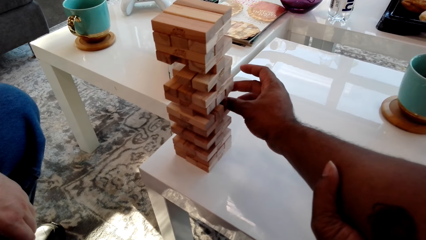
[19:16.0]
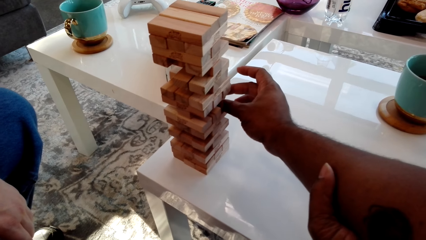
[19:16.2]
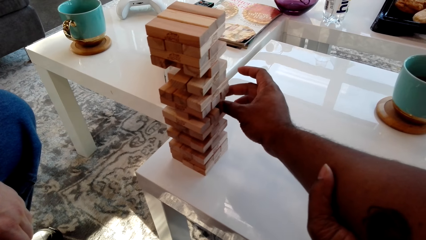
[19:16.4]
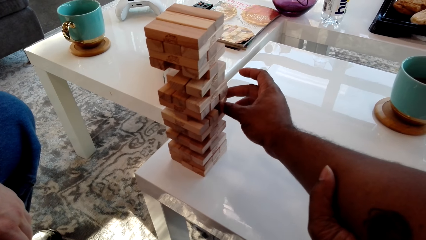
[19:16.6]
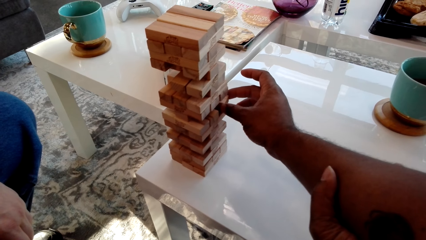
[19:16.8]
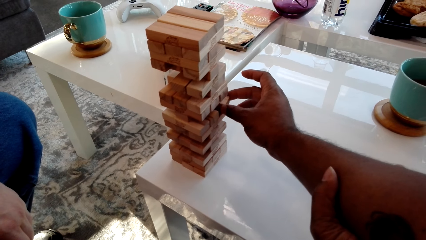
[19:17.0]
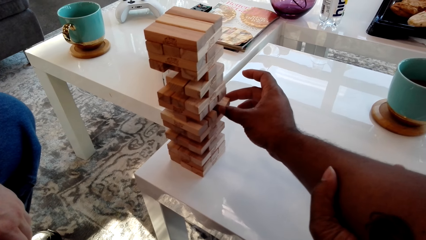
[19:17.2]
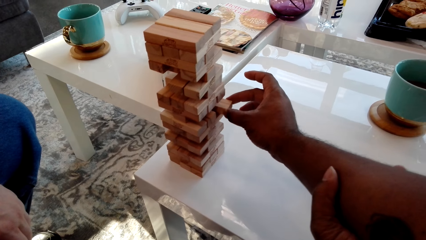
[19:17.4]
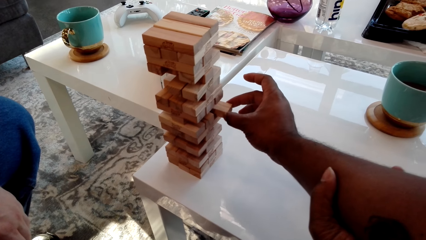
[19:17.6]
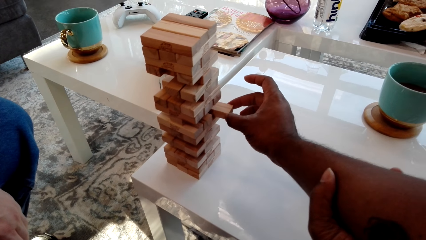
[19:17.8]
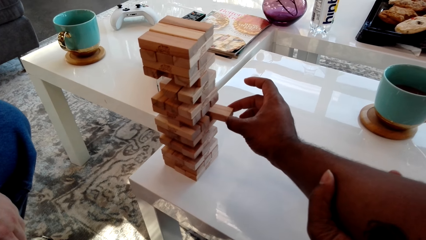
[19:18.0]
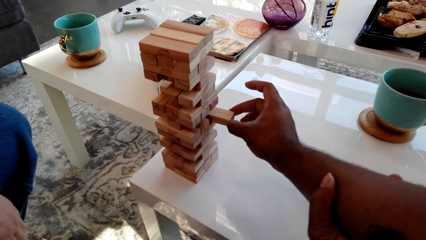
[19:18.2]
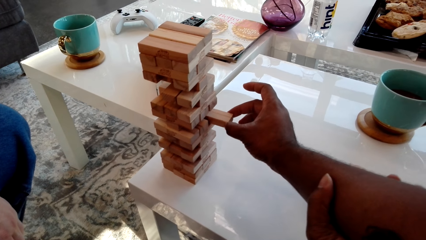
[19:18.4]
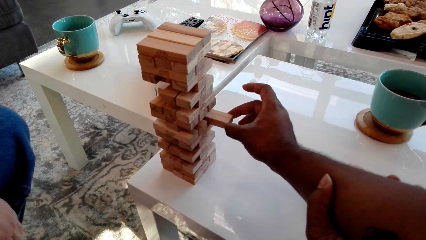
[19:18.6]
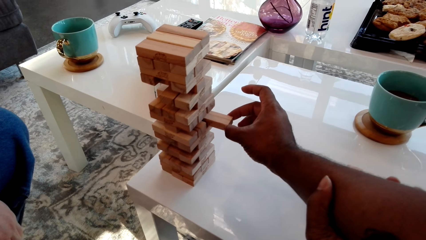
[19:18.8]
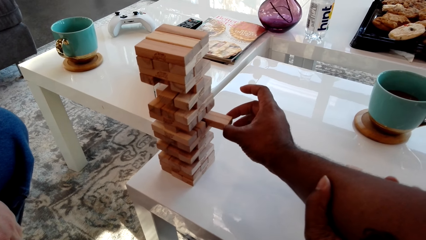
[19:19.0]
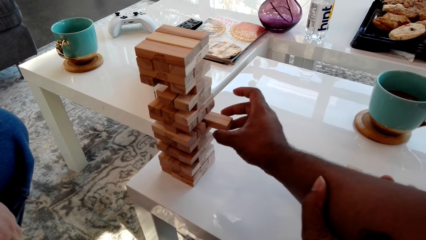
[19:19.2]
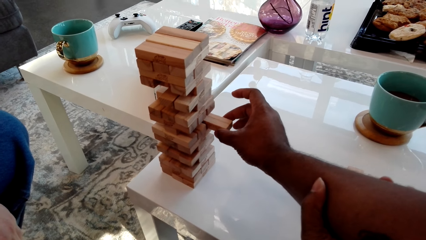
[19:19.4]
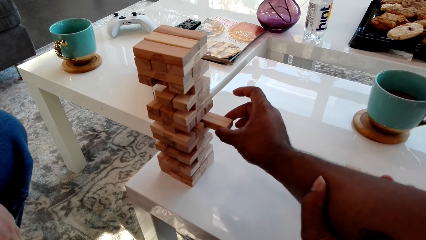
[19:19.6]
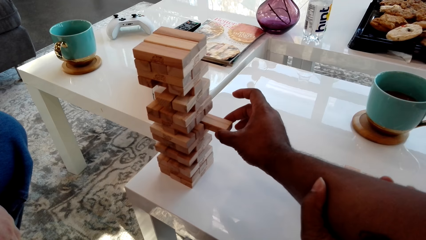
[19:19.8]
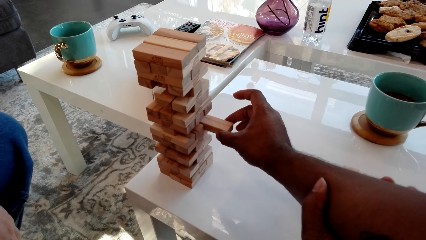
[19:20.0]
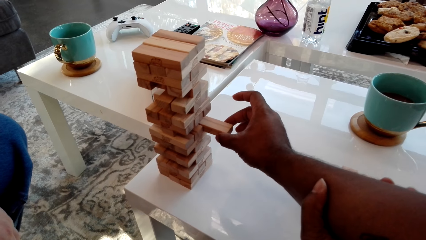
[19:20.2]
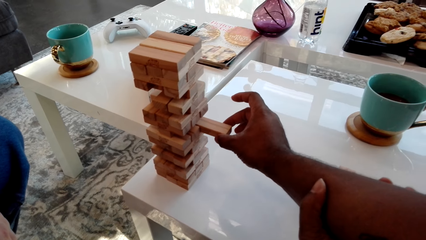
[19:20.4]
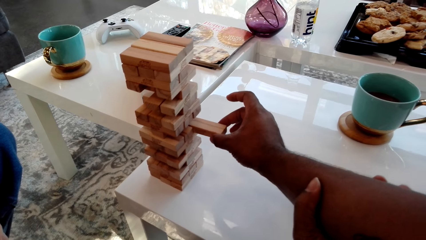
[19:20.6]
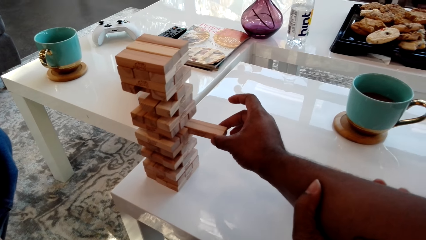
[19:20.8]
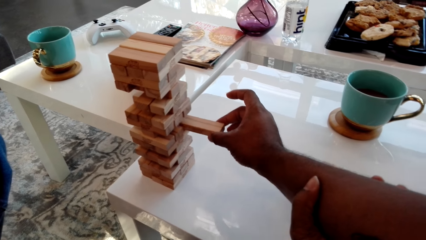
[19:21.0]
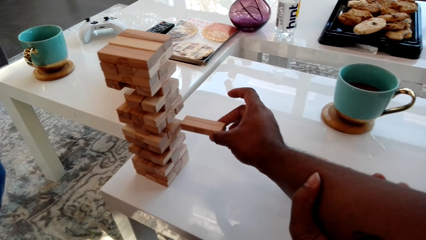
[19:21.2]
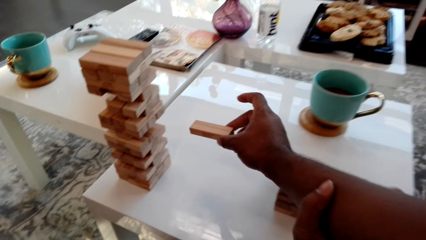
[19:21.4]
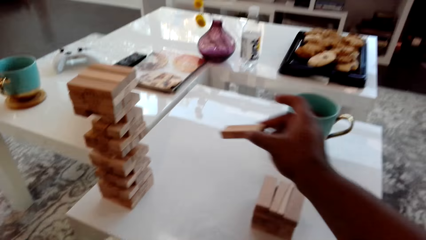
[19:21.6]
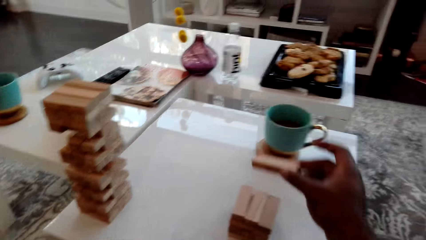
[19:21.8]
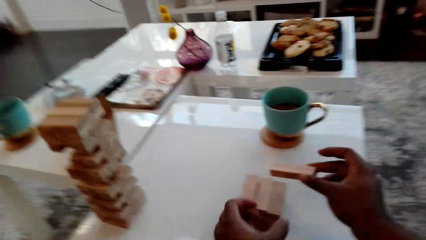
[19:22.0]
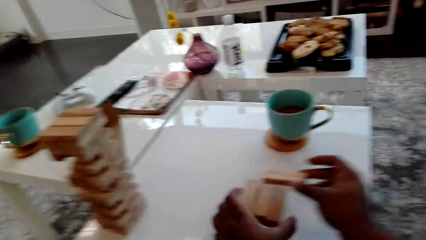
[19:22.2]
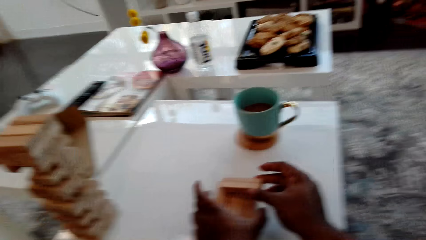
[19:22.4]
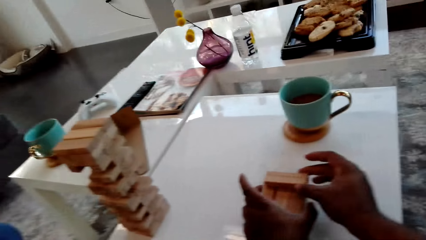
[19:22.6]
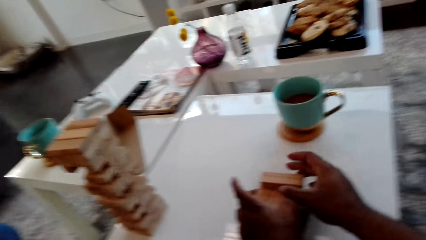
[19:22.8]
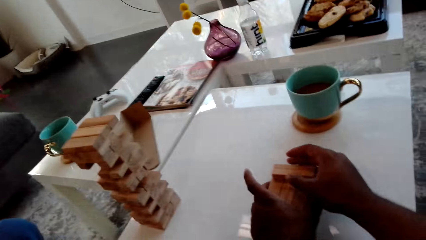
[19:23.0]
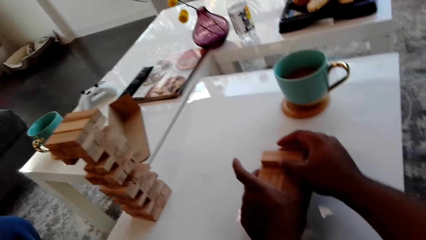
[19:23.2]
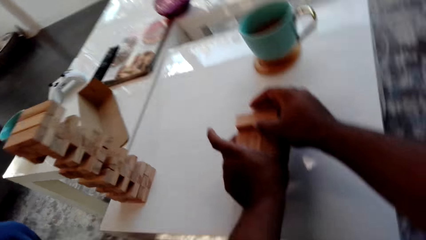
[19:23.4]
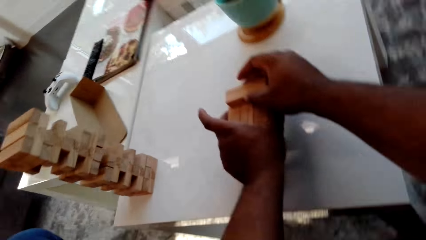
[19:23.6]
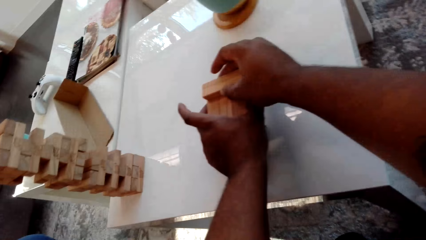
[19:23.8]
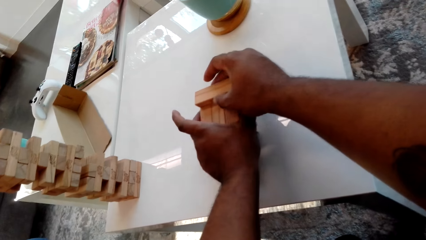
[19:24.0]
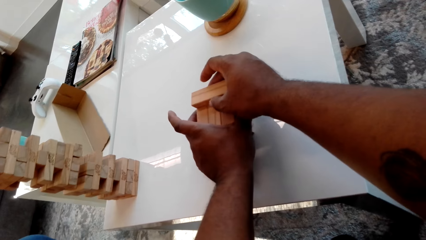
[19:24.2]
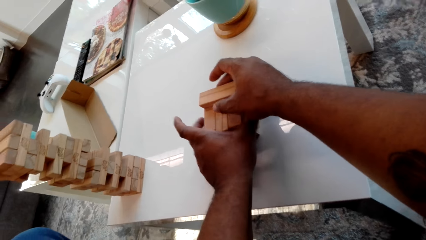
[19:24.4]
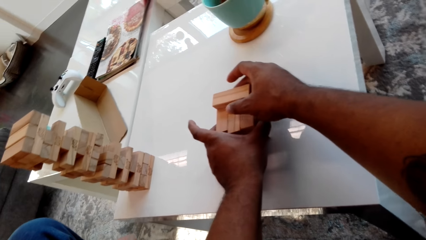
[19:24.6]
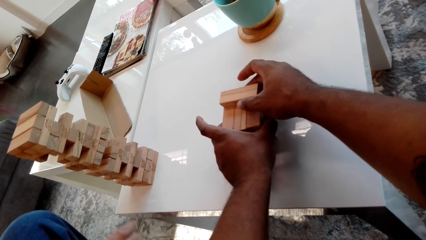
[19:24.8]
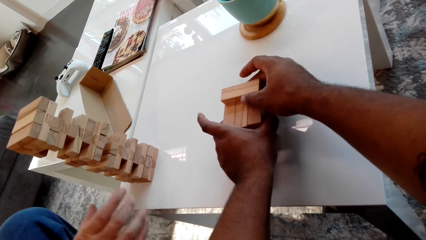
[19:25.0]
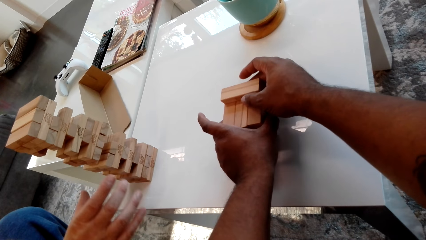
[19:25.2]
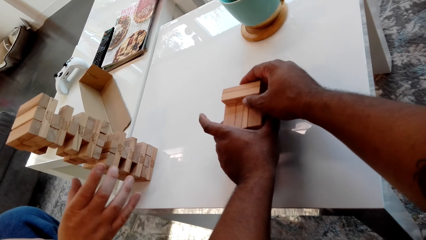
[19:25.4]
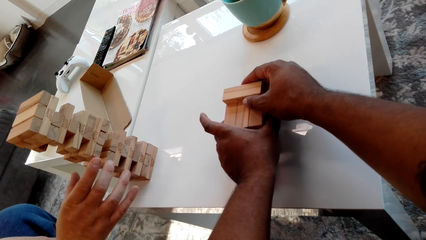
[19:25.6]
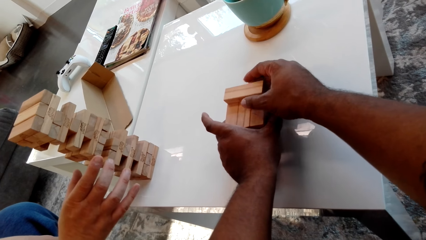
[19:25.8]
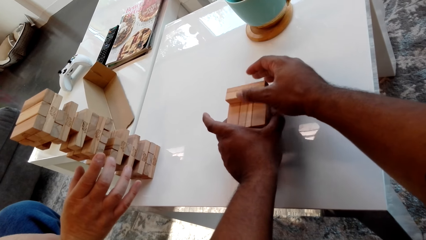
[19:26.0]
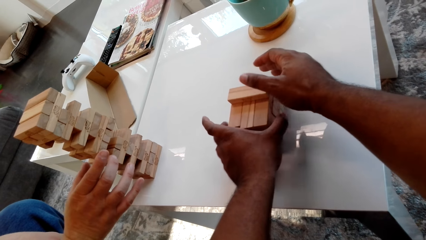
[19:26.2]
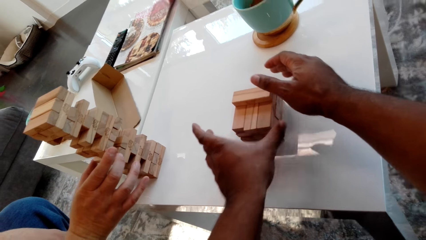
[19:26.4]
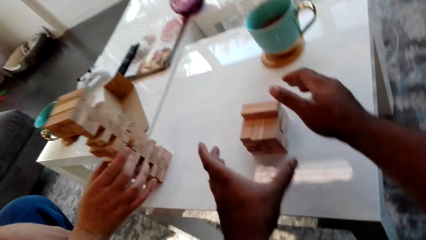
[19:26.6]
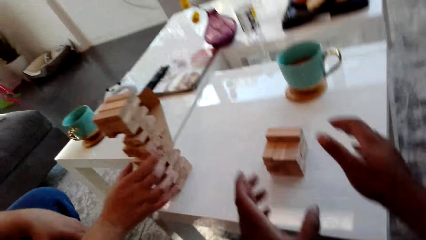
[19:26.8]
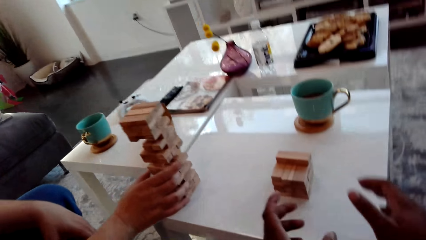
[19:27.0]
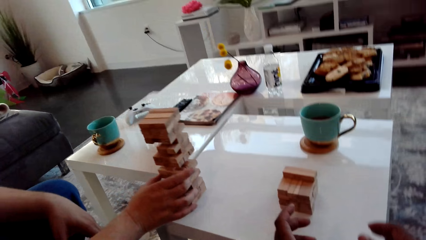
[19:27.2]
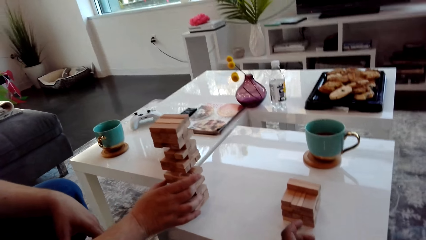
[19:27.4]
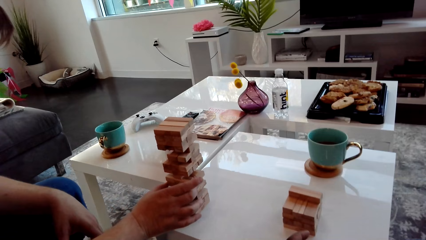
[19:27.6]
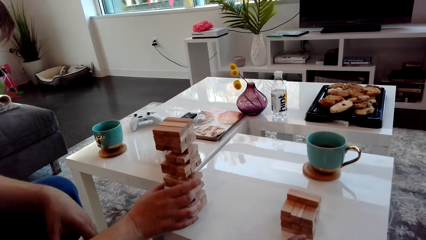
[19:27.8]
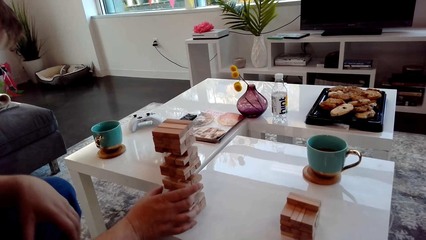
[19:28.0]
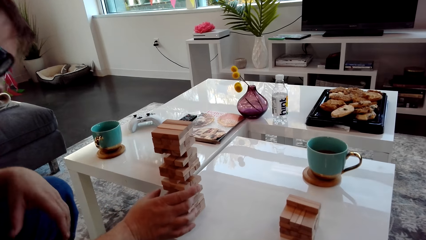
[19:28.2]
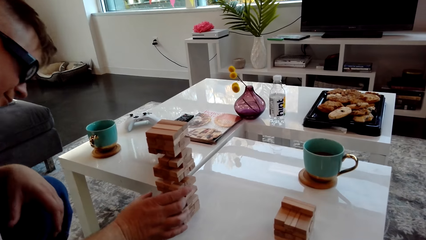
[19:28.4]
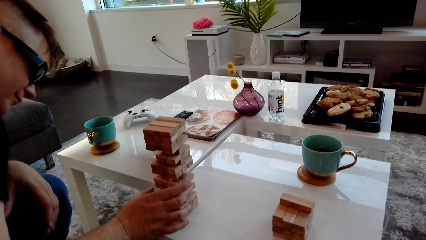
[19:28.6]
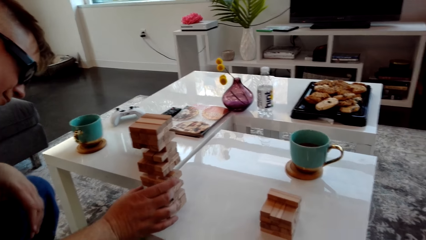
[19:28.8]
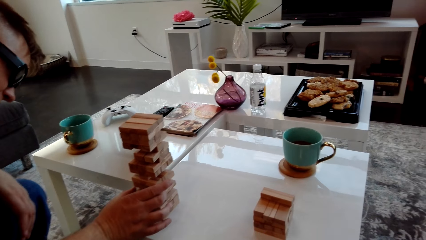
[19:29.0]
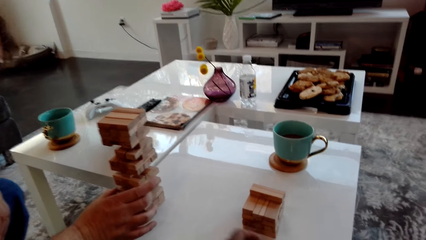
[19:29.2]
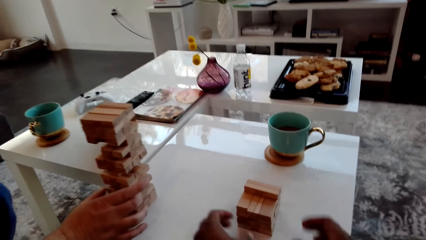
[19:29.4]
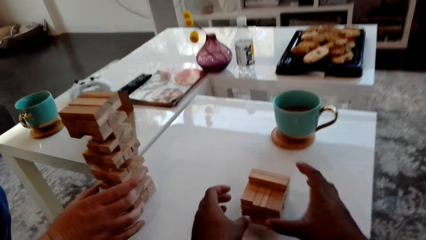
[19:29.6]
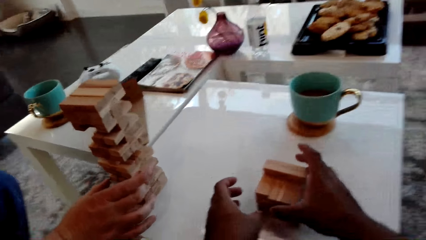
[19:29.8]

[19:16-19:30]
The camera wearer pulls the block. They place the block on the block tower and arrange the block tower. A man touches the blocks on the block tower.

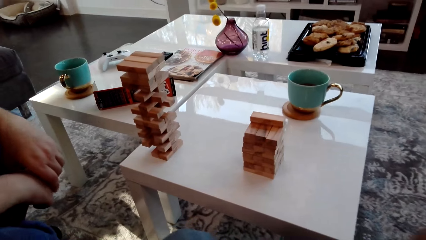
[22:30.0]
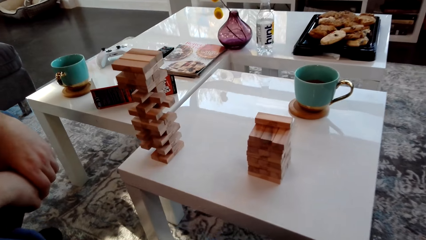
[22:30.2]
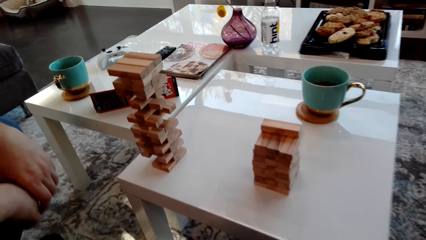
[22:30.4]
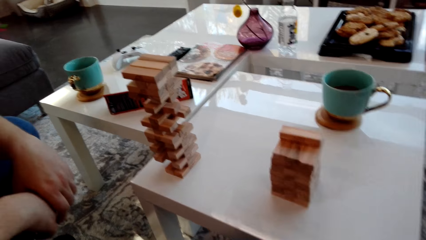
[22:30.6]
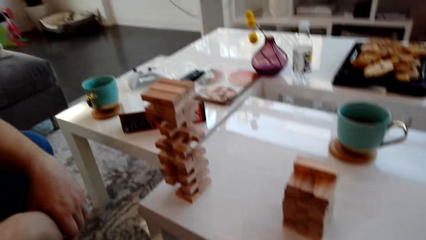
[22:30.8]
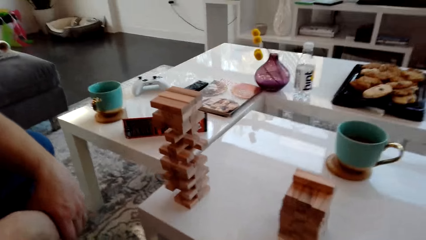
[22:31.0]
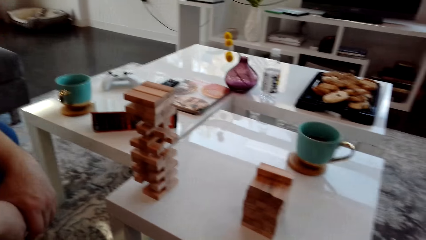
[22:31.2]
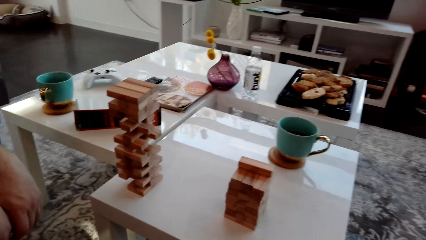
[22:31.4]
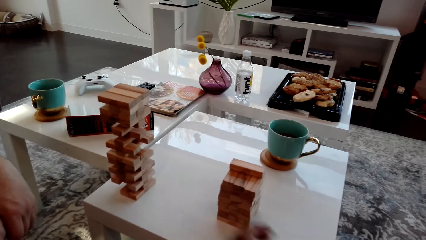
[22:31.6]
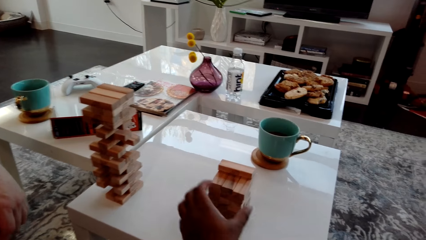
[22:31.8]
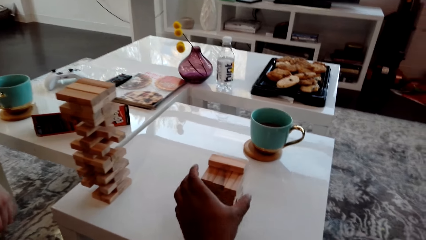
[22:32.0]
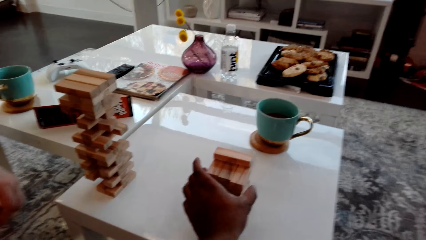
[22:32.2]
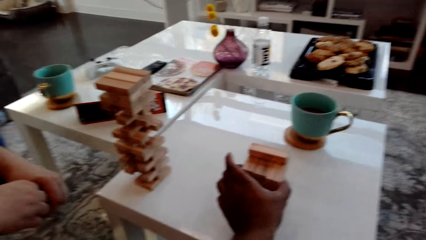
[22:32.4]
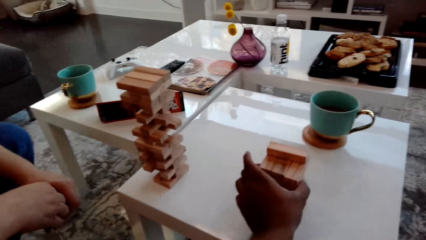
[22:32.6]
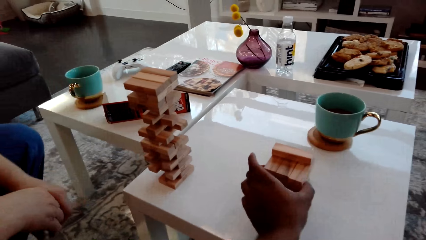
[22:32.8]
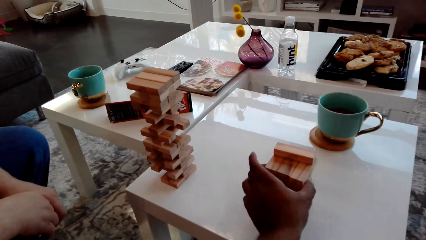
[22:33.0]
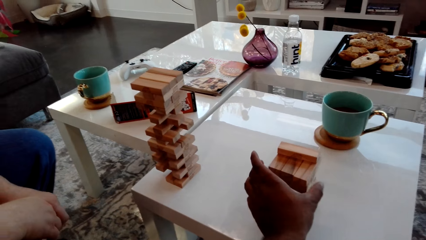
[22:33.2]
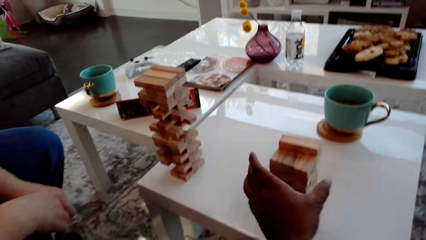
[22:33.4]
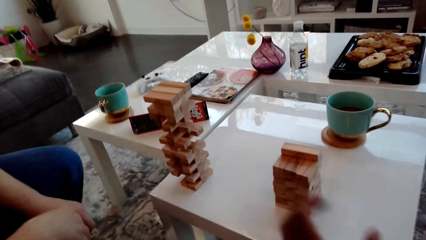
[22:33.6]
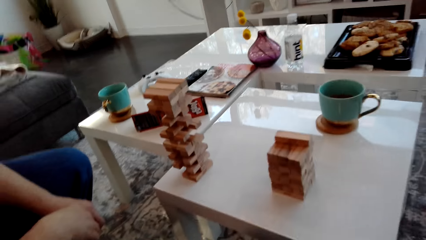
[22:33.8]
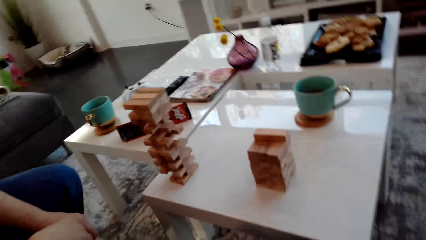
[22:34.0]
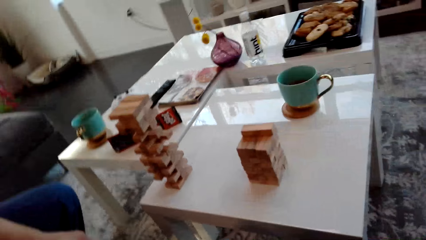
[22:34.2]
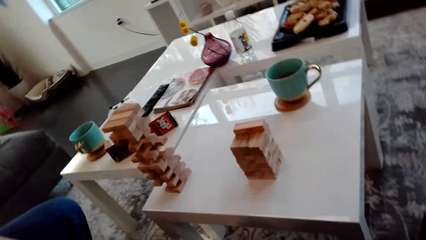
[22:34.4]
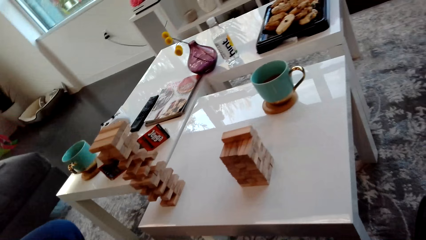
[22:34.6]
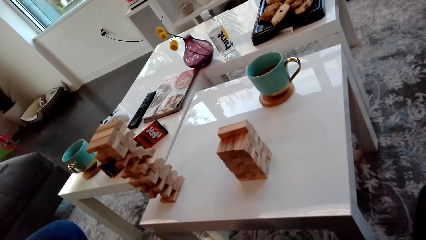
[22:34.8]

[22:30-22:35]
A man looks at the blocks. The camera wearer touches the blocks and arranges the block tower.
